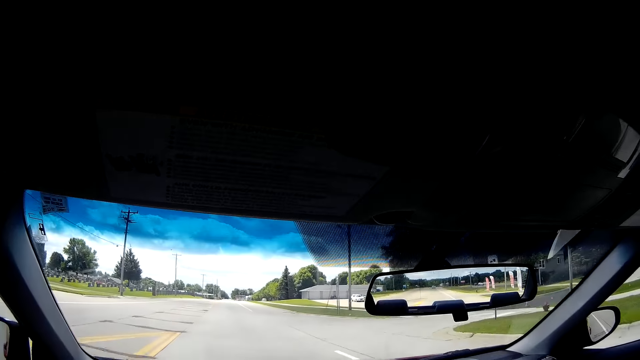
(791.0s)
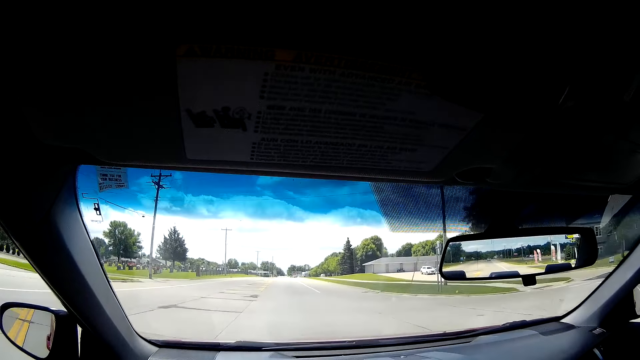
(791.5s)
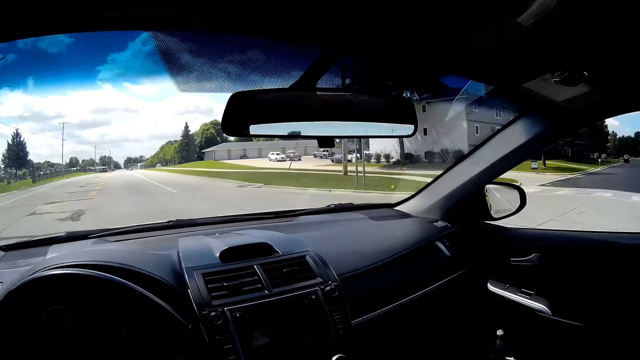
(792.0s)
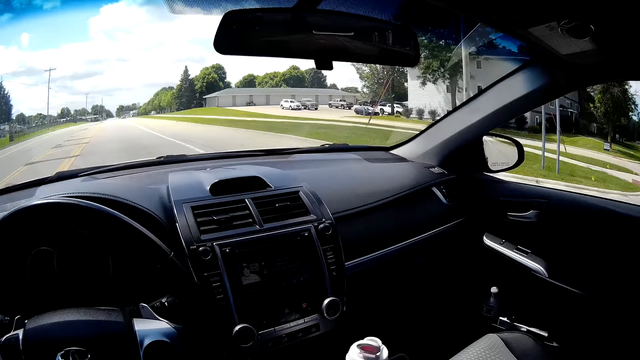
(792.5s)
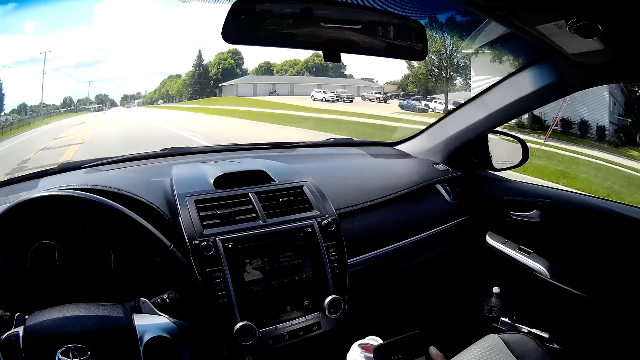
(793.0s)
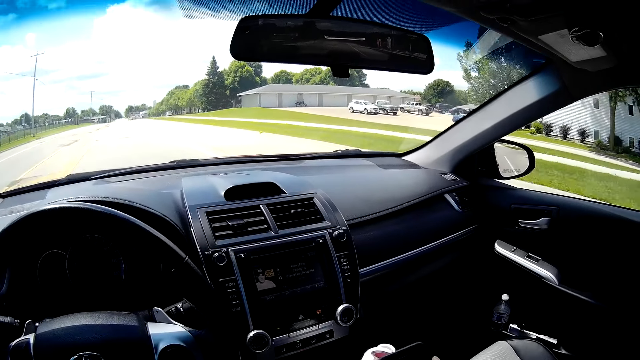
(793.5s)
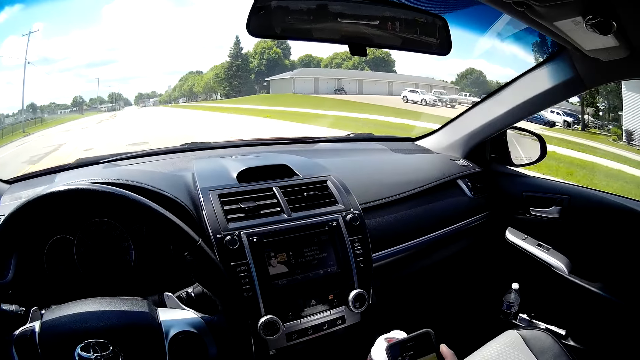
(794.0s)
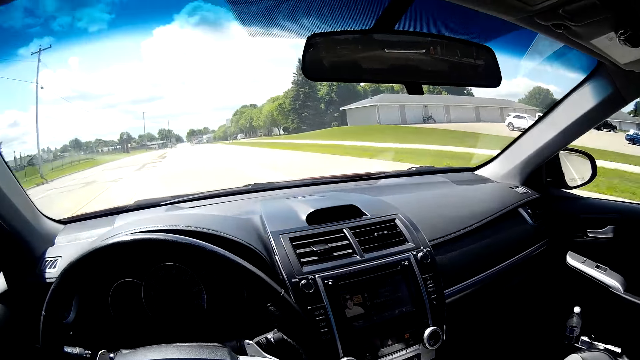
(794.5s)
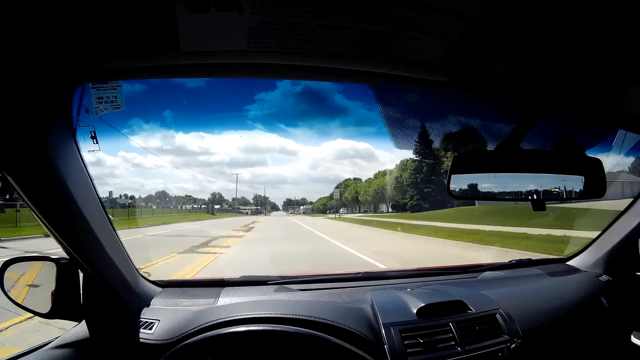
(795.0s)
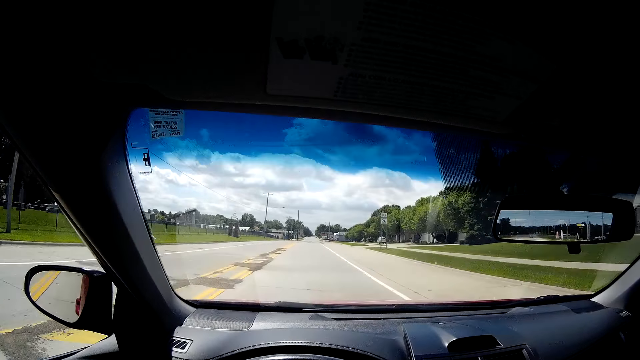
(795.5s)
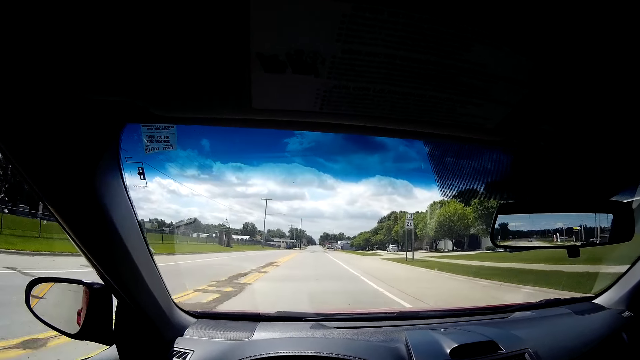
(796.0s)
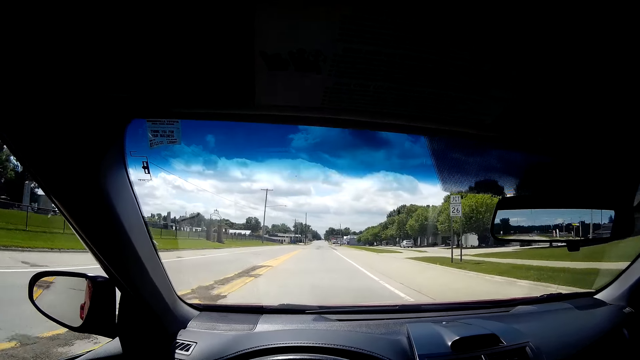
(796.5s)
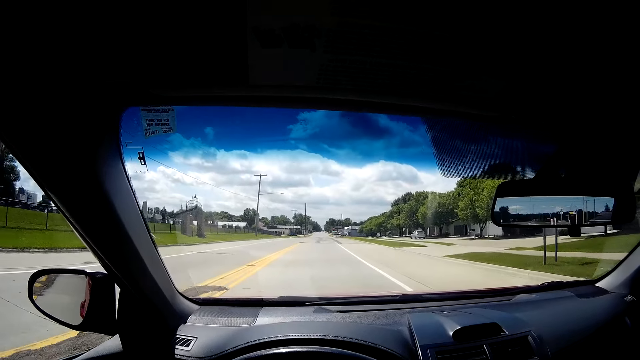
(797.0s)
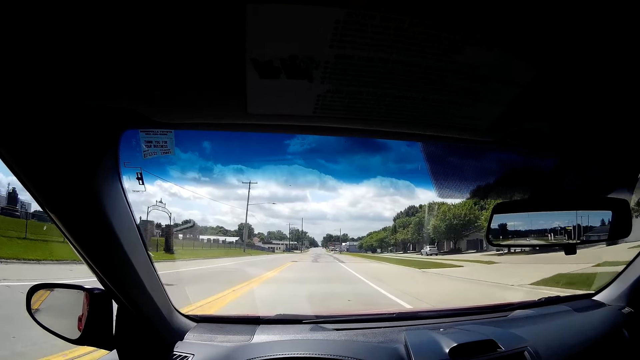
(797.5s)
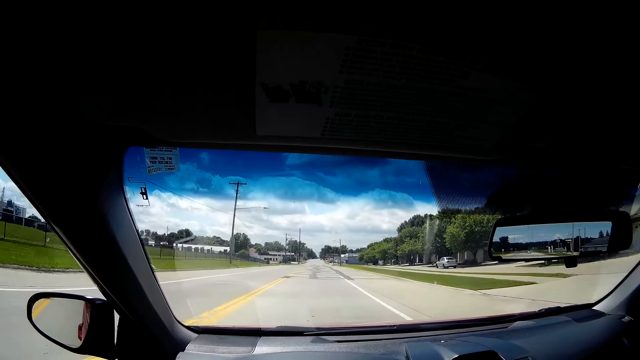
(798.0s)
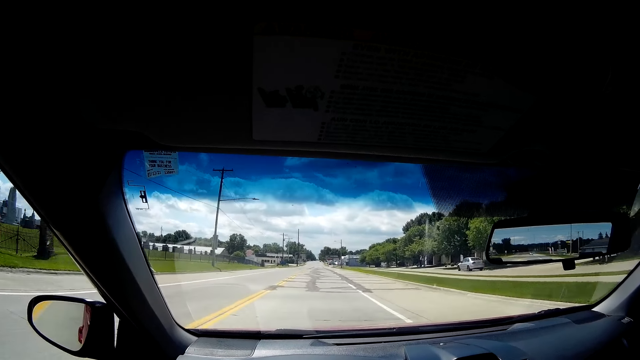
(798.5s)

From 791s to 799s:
The camera wearer uses the phone. He holds the phone.

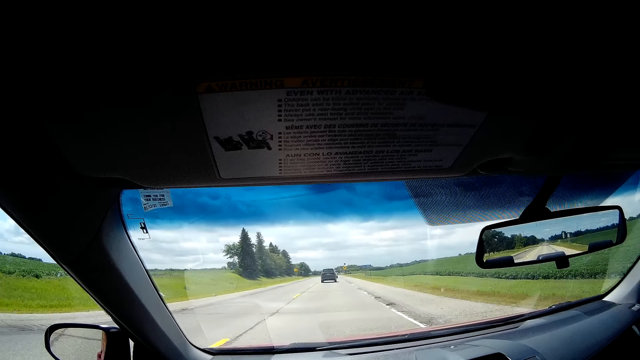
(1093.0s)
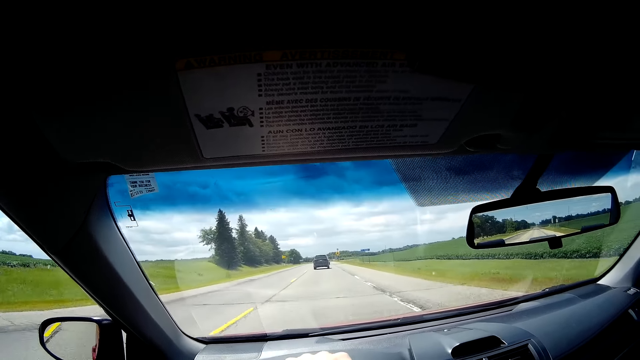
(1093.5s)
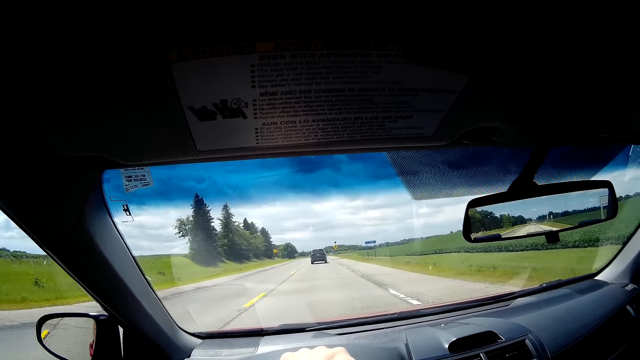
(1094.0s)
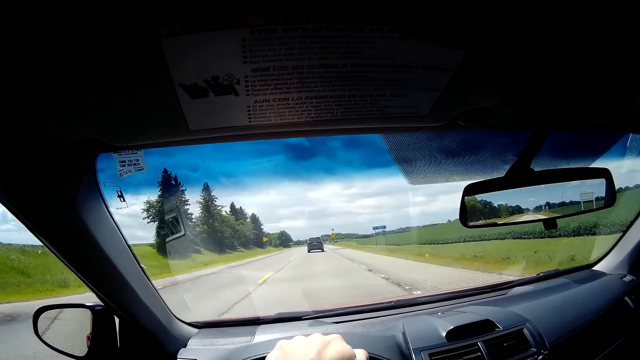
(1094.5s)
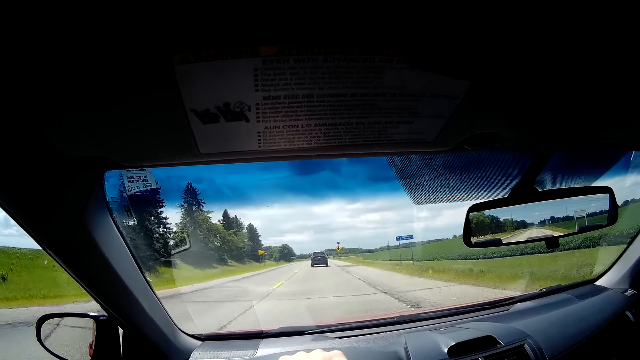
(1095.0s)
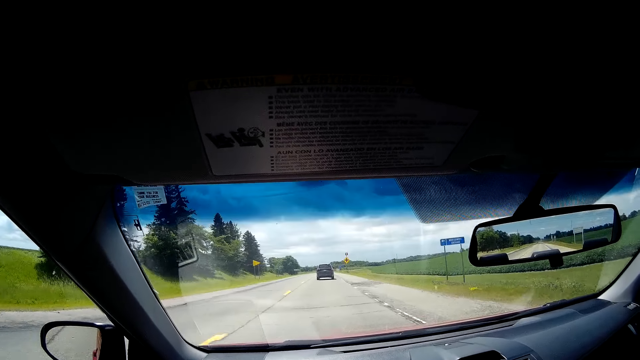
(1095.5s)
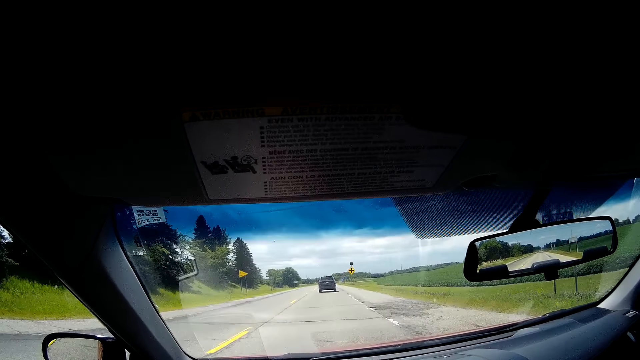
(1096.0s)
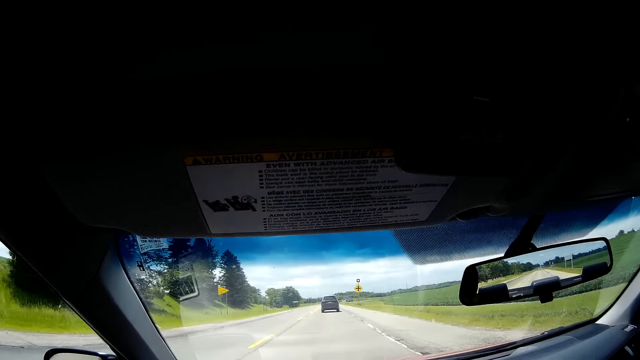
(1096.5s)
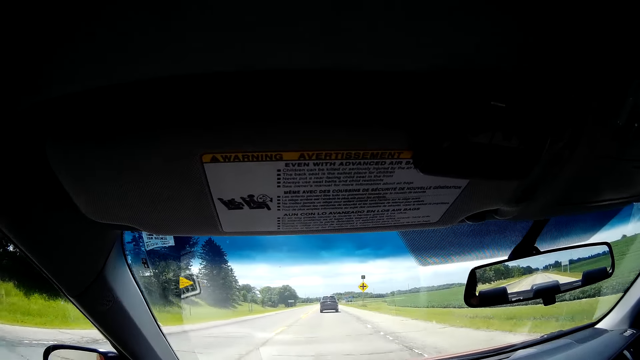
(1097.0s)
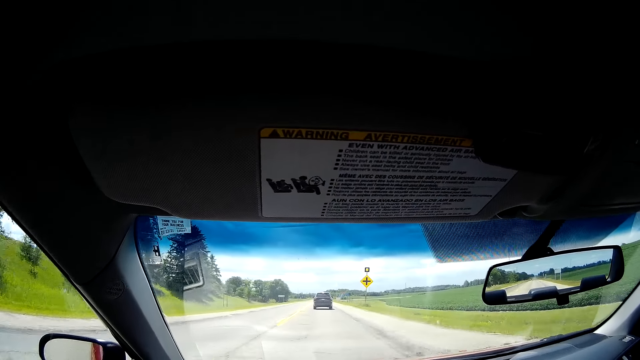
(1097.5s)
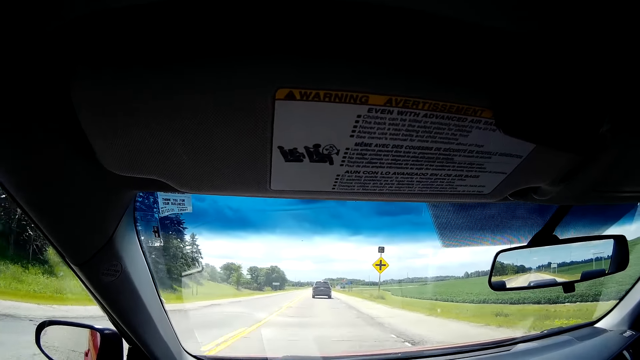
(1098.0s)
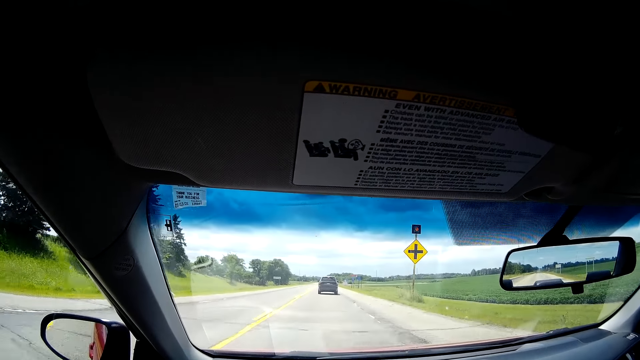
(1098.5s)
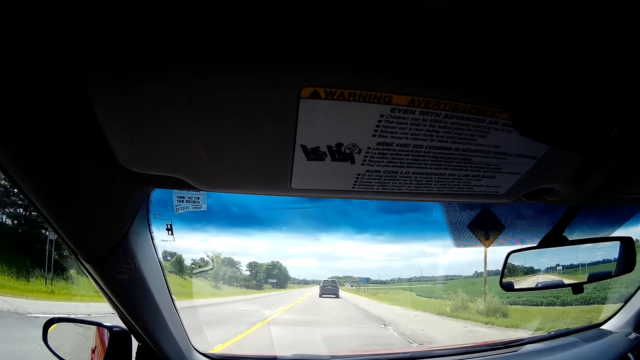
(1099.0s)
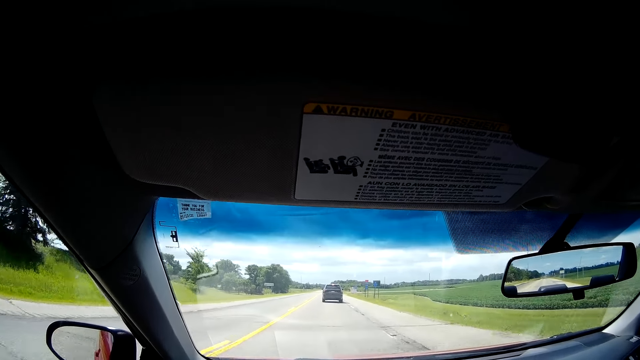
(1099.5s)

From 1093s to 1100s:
The camera wearer holds the steering wheel.
